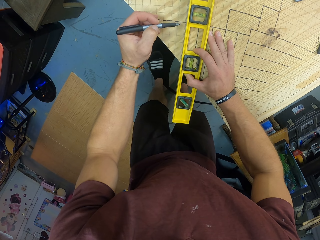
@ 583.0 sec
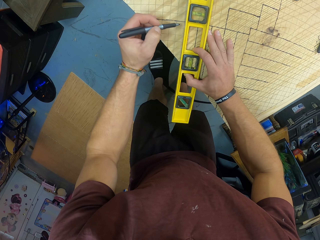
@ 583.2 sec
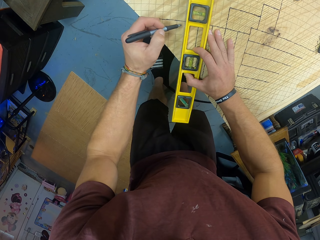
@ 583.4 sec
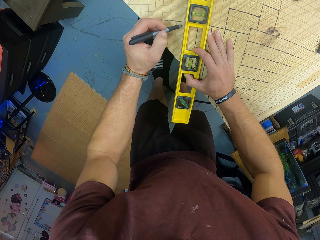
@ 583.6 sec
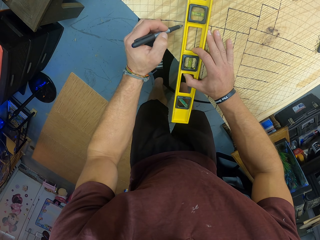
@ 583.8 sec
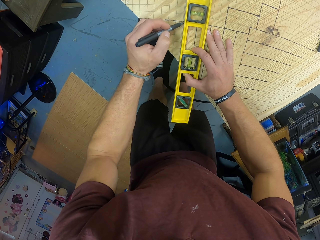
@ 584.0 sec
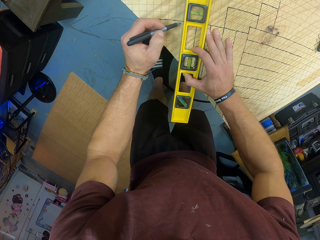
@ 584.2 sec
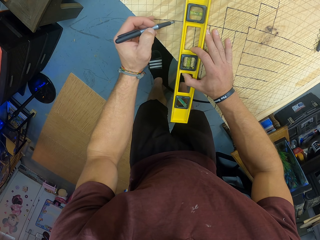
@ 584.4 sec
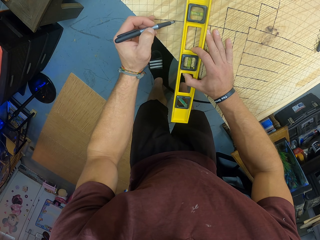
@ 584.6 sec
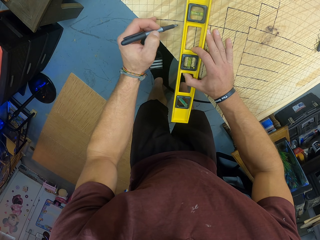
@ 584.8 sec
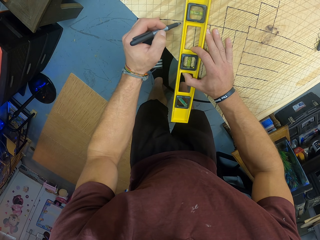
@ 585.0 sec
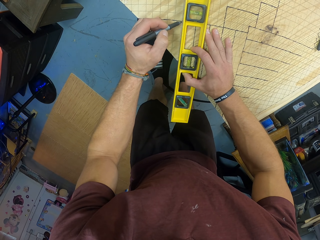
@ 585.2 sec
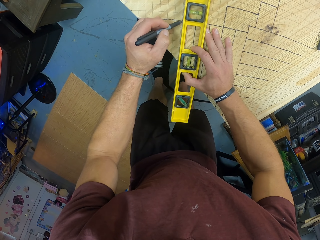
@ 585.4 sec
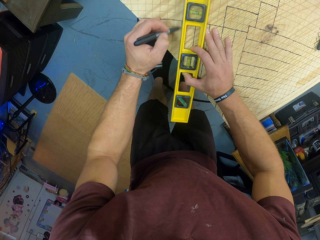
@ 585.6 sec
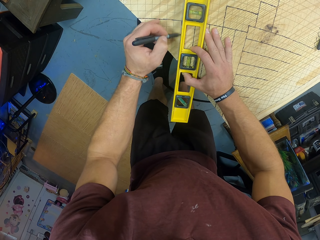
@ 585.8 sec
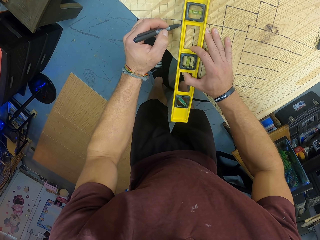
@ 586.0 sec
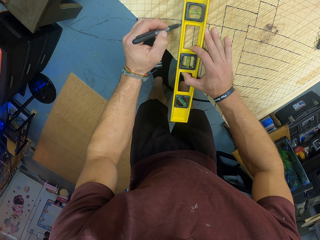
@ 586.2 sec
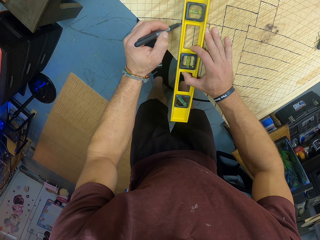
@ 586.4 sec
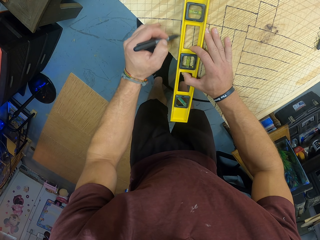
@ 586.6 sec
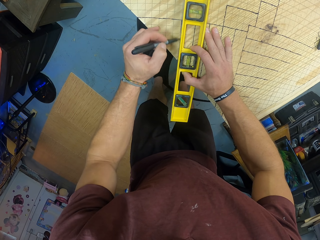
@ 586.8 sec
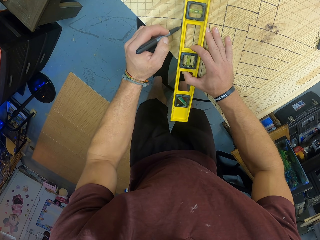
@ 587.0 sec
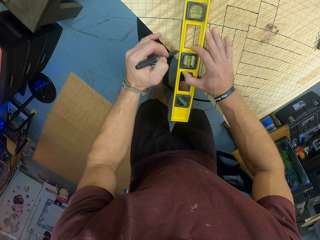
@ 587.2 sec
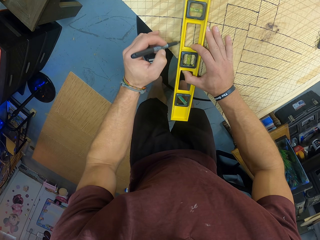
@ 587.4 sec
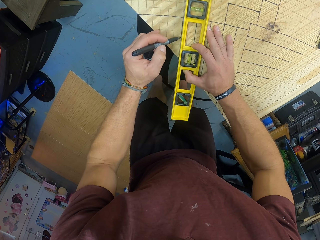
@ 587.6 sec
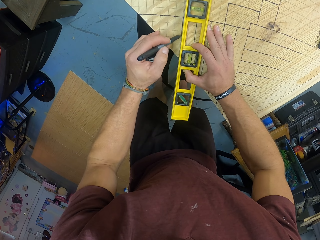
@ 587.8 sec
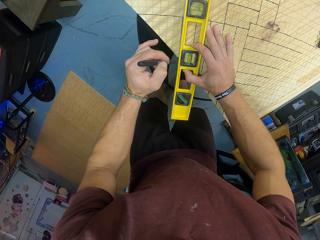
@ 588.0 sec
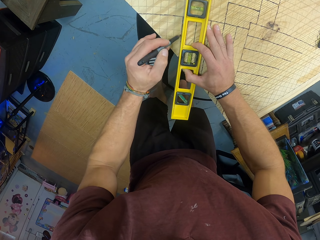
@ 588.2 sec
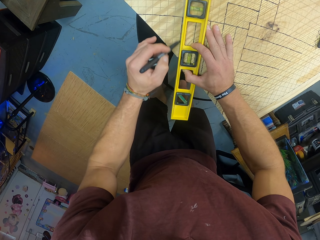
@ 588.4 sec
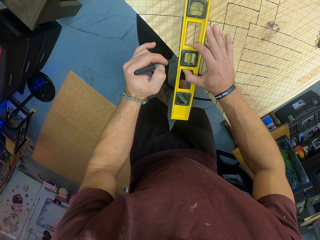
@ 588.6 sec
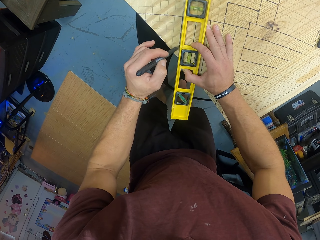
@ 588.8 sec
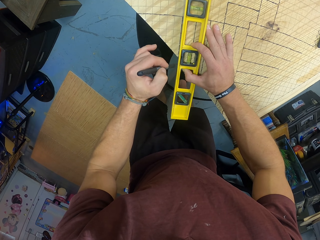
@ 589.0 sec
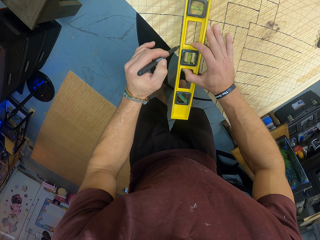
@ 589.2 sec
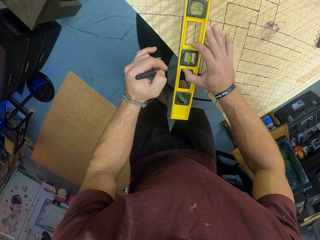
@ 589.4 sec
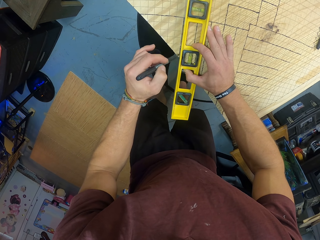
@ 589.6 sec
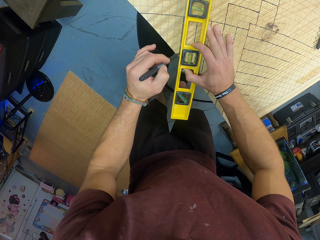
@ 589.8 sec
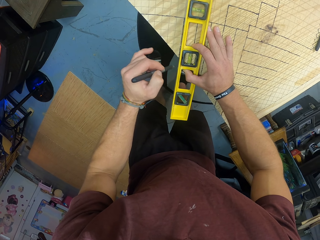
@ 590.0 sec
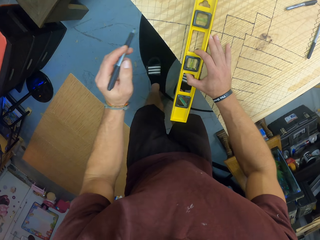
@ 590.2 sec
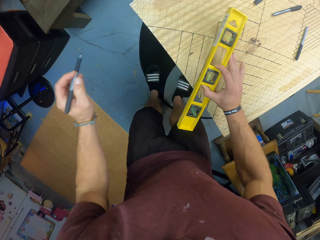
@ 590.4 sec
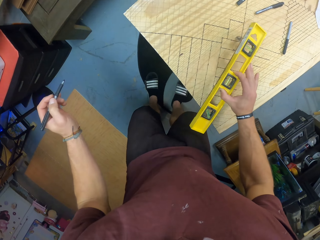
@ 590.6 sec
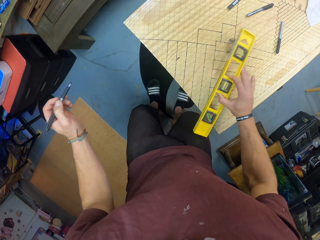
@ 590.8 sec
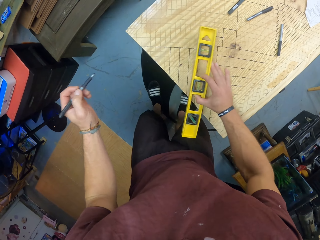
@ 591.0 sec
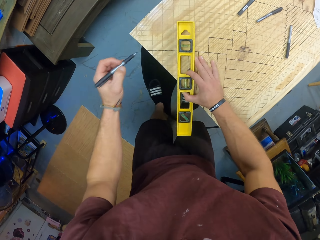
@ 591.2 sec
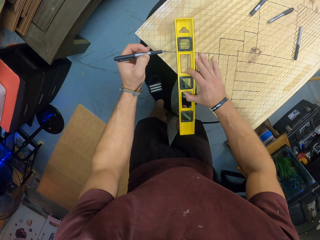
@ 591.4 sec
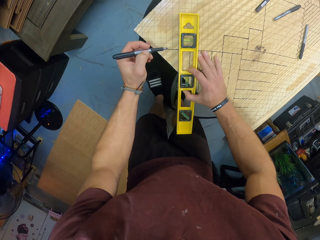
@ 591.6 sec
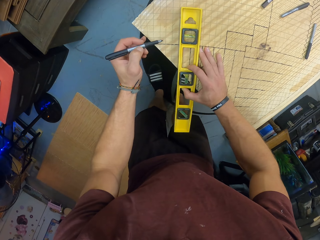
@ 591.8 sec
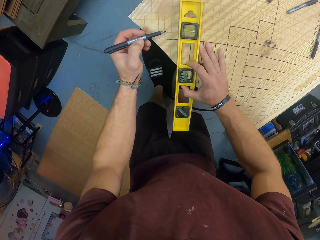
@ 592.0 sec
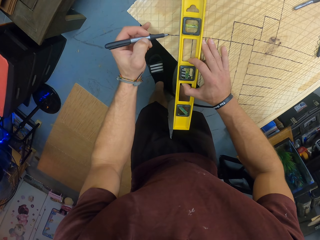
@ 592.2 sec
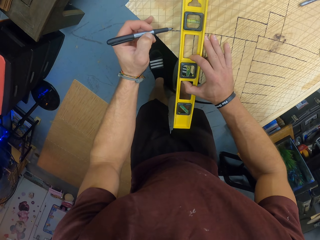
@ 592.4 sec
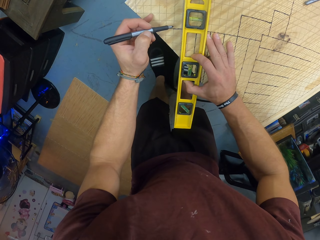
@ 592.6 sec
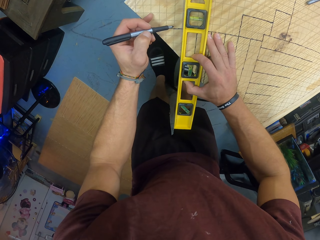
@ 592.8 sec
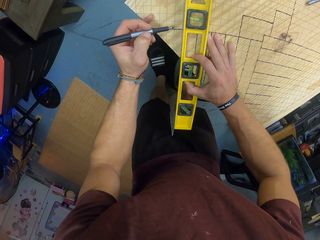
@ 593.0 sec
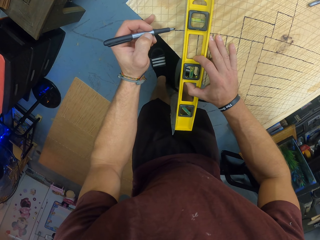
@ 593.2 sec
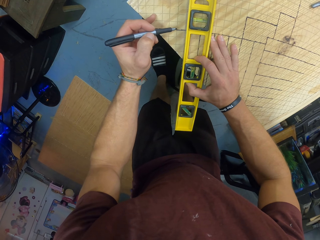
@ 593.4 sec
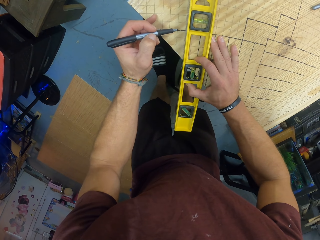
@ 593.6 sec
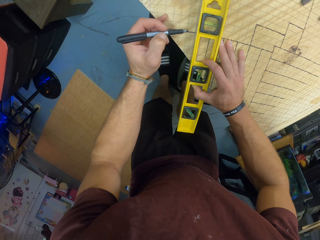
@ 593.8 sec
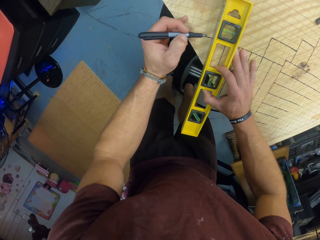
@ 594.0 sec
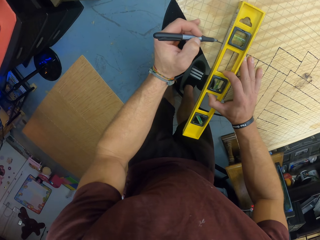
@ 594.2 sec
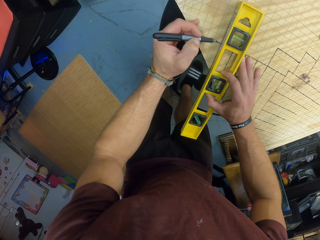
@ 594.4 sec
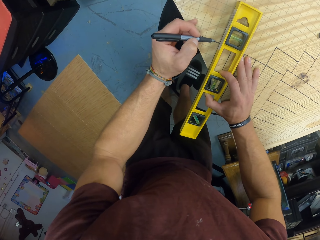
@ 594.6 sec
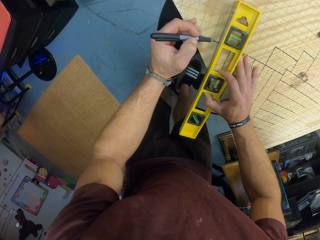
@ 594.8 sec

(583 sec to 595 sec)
The camera wearer marks some lines on the wooden slab with the mechanical pen in his left hand. He lifts the level from the wooden slab with his right hand. He positions the level properly on the wooden slab with his right hand.

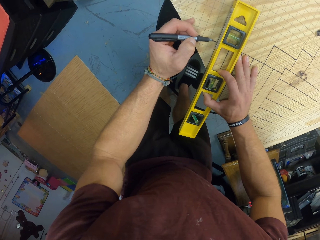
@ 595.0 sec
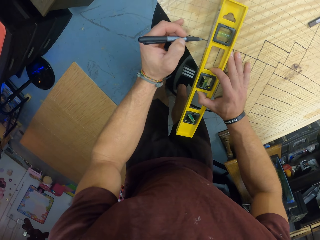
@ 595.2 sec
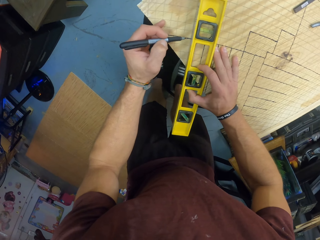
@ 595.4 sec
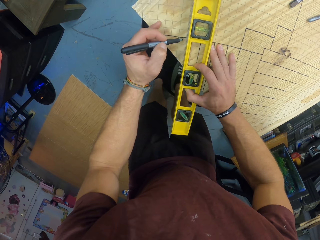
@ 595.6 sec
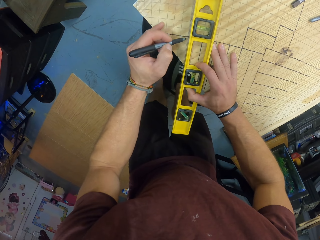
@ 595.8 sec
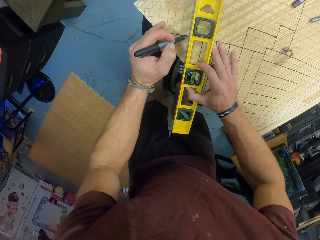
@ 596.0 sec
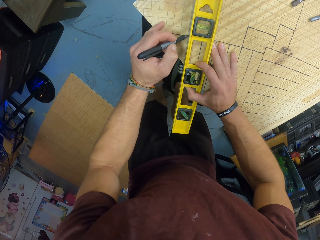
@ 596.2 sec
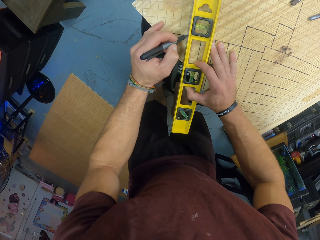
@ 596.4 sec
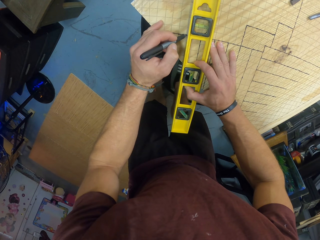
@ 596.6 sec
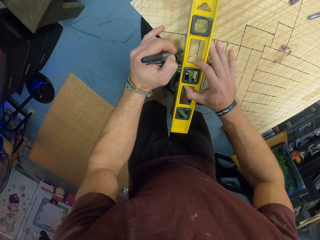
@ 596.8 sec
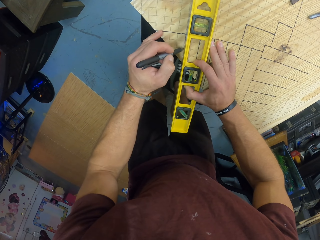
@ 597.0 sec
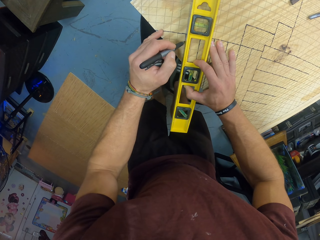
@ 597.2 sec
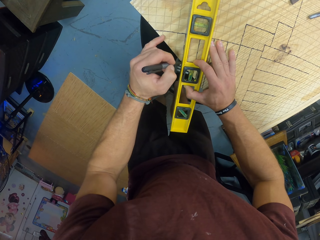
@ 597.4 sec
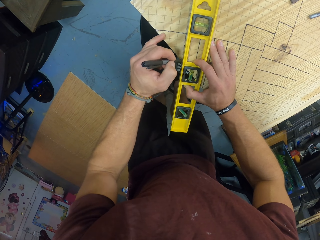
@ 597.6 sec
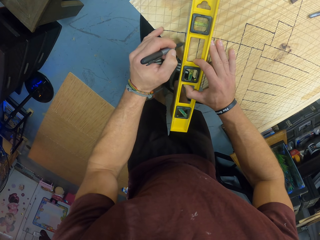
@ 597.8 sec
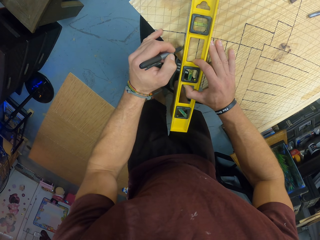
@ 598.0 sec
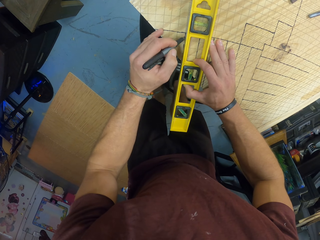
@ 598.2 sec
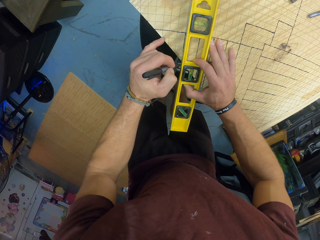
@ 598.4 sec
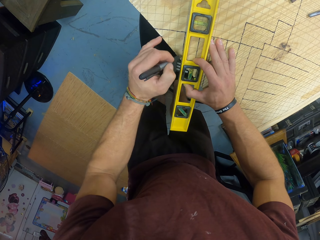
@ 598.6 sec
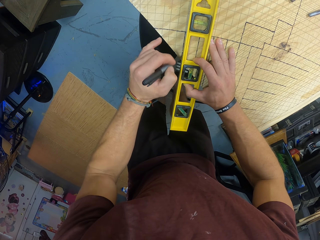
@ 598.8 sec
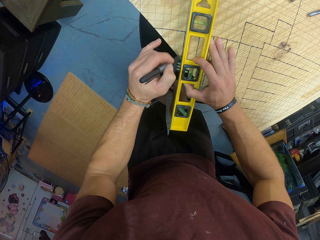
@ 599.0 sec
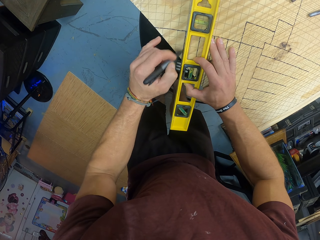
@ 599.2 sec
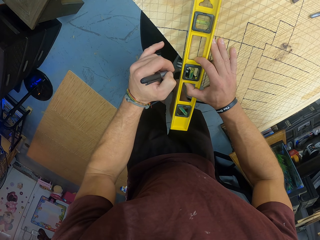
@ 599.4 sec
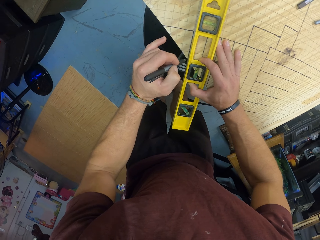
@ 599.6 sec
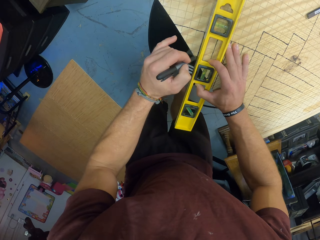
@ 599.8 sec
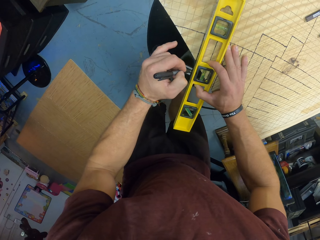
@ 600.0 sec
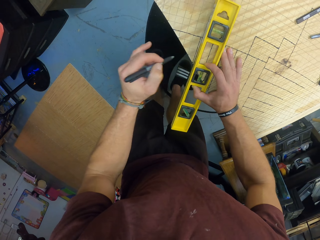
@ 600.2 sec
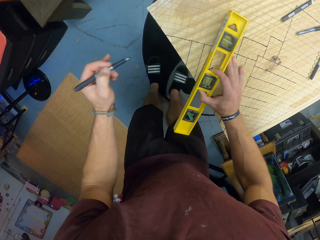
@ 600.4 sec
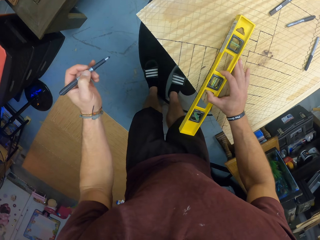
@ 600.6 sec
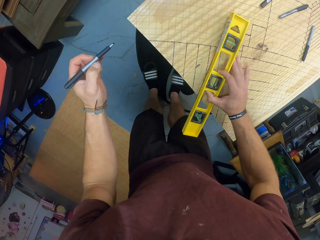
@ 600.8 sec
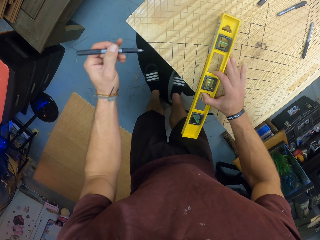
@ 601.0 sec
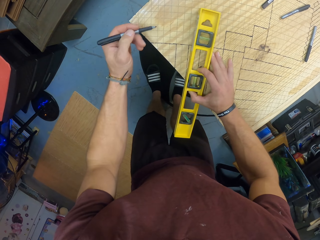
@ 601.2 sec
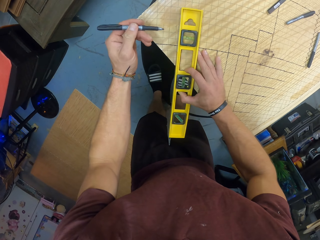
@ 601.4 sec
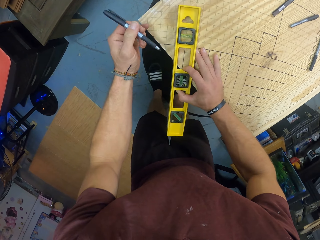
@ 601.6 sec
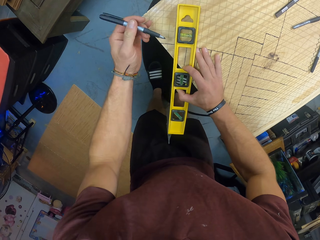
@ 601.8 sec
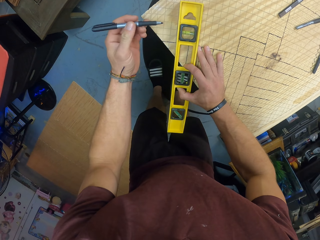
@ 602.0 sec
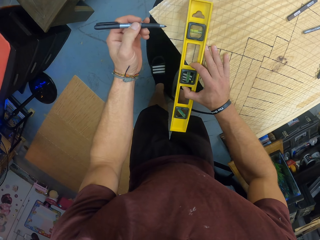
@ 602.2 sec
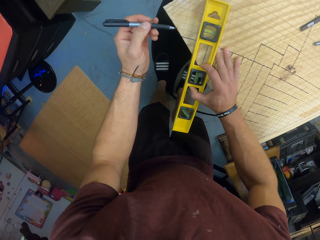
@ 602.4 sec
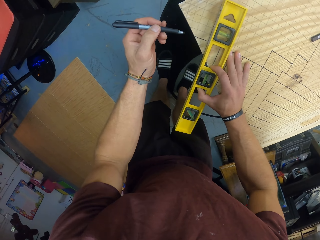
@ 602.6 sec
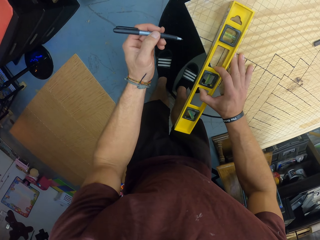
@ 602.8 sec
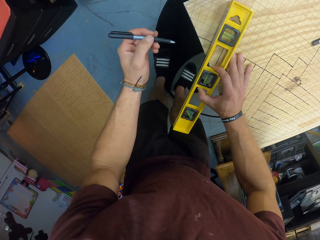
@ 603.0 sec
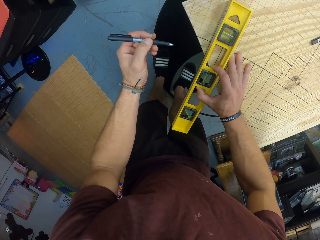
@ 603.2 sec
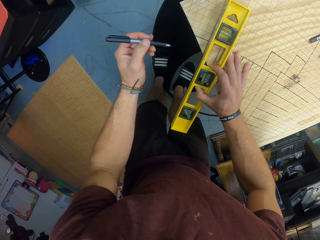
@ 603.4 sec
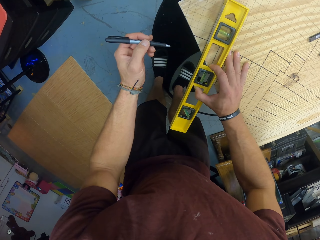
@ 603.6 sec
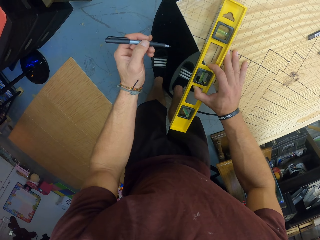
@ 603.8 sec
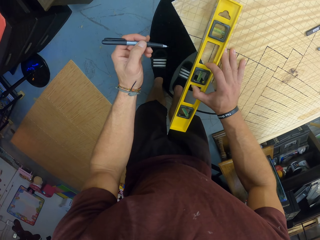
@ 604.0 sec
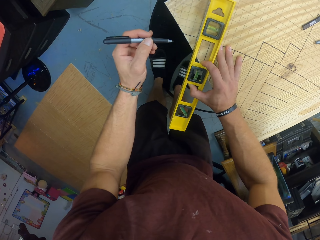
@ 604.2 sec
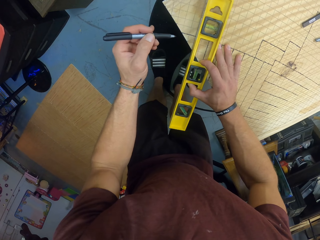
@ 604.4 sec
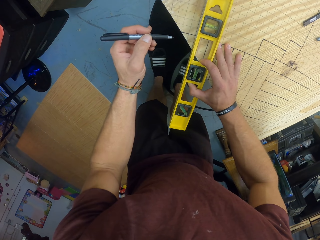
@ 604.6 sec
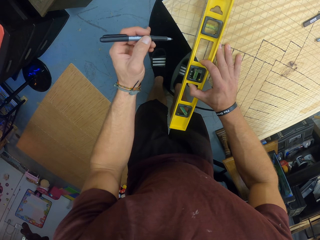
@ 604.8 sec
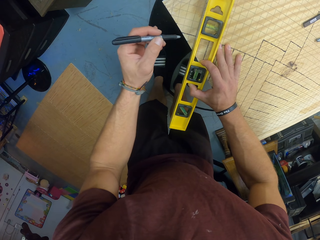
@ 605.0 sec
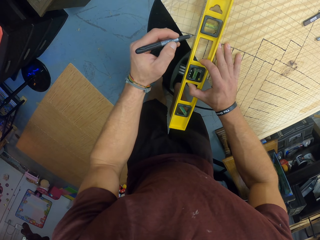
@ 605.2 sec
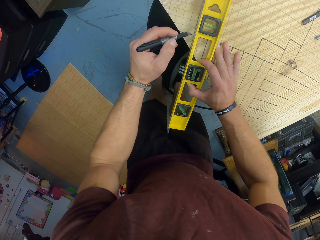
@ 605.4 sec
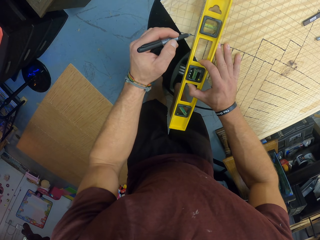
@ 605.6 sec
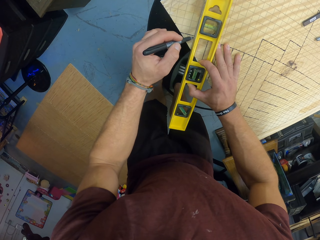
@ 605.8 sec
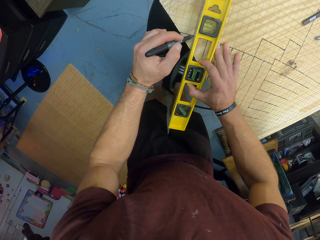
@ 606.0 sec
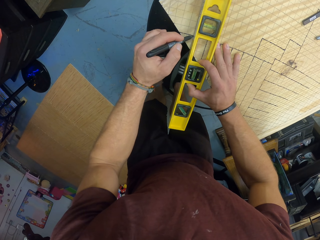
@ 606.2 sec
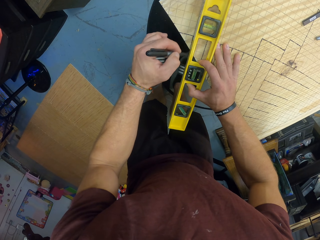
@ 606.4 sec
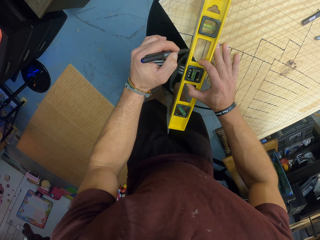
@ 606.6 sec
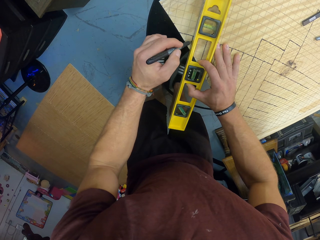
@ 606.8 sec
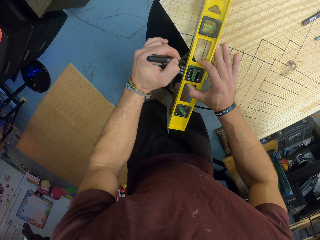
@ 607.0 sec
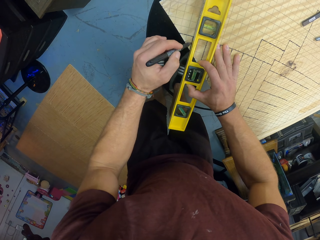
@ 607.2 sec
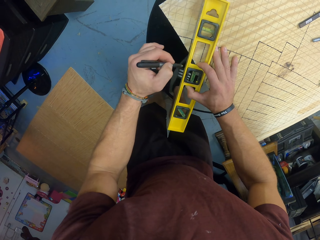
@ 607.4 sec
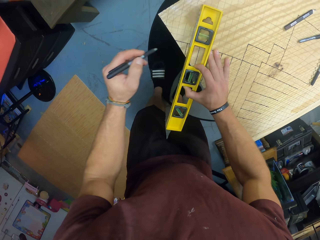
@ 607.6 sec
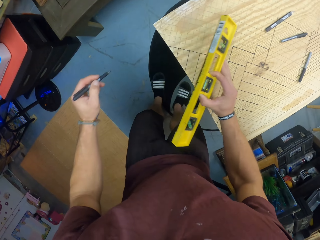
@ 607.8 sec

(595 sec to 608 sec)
The camera wearer marks some lines on the wooden slab with the mechanical pen in his left hand. He lifts the level from the wooden slab with his right hand. He positions the level properly on the wooden slab with his right hand. He marks some lines on the wooden slab with the mechanical pen in his left hand again.
